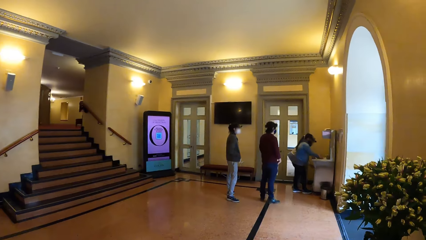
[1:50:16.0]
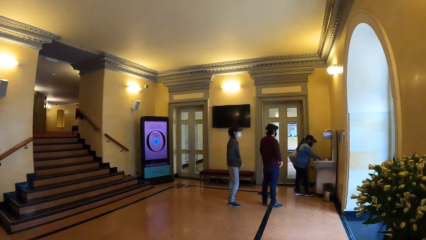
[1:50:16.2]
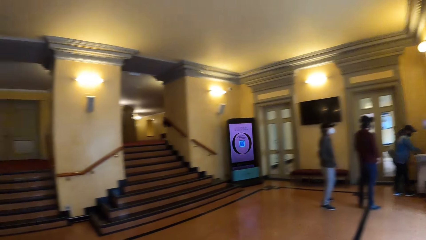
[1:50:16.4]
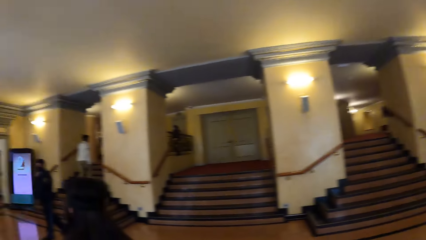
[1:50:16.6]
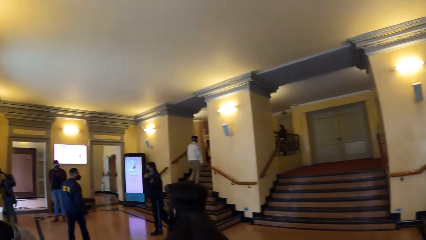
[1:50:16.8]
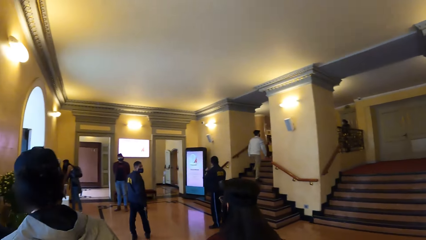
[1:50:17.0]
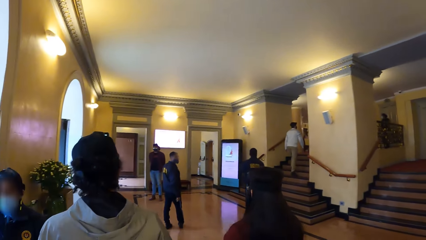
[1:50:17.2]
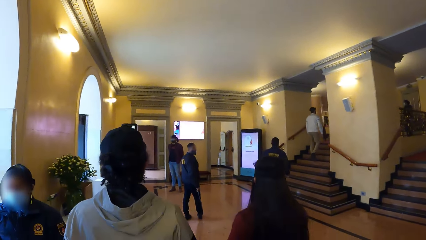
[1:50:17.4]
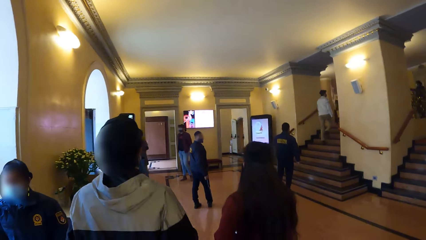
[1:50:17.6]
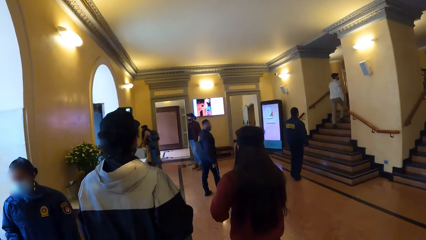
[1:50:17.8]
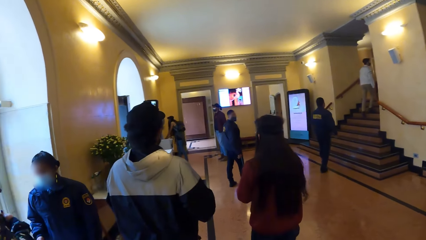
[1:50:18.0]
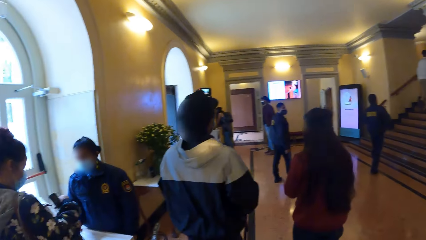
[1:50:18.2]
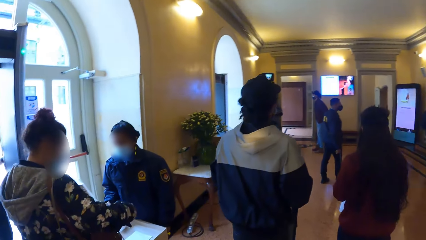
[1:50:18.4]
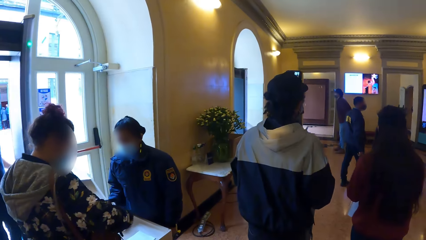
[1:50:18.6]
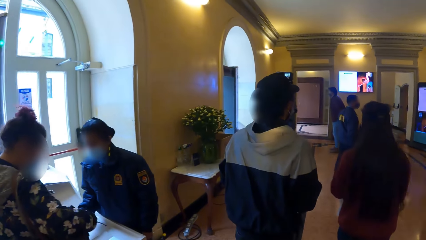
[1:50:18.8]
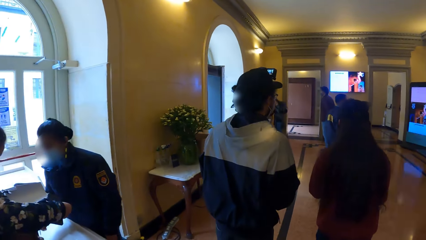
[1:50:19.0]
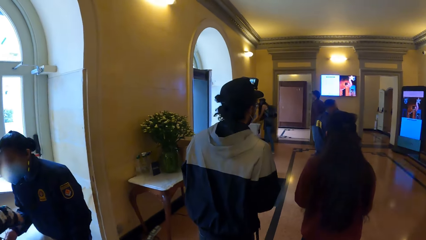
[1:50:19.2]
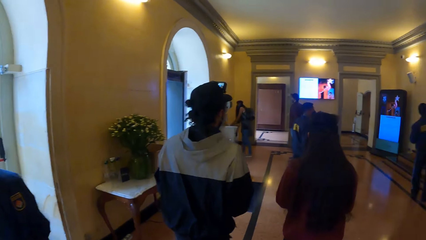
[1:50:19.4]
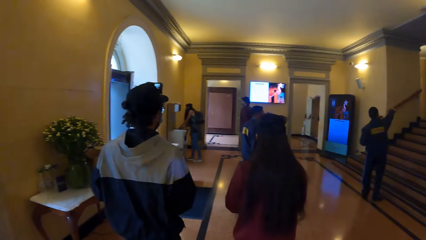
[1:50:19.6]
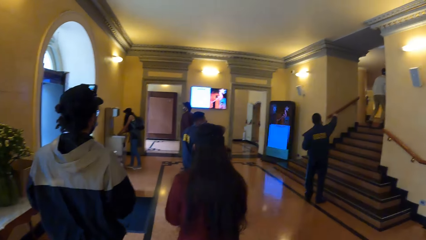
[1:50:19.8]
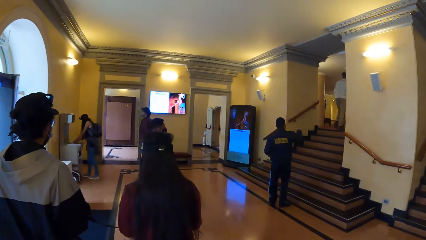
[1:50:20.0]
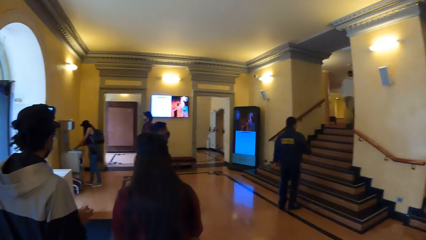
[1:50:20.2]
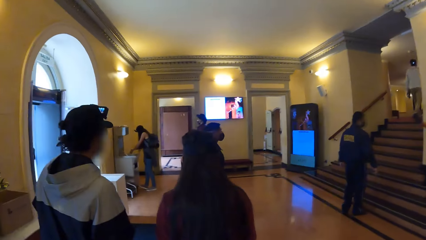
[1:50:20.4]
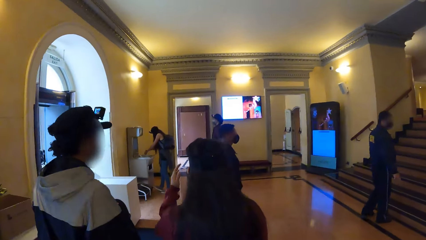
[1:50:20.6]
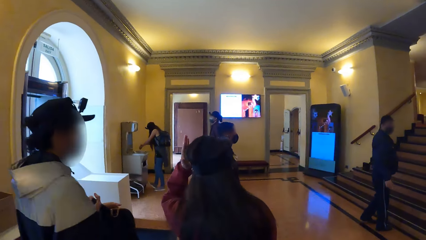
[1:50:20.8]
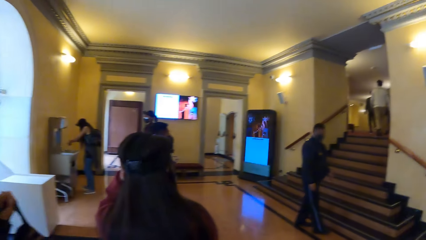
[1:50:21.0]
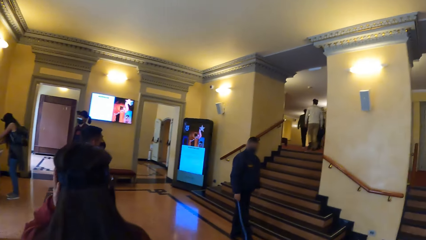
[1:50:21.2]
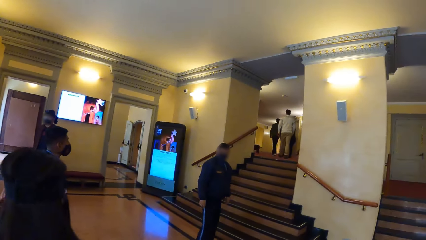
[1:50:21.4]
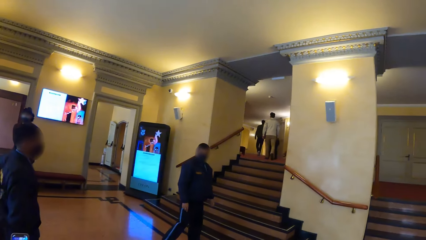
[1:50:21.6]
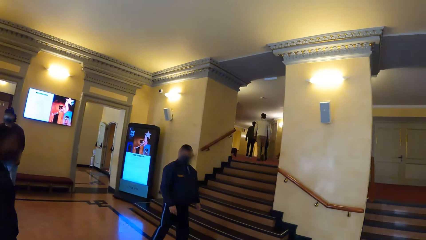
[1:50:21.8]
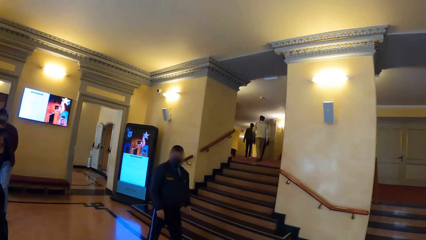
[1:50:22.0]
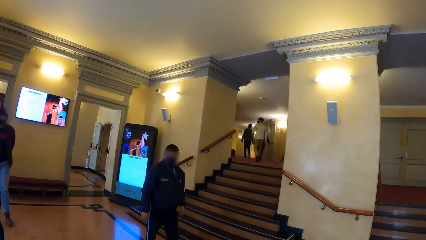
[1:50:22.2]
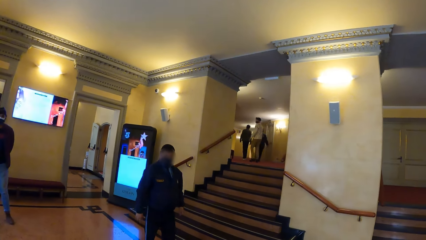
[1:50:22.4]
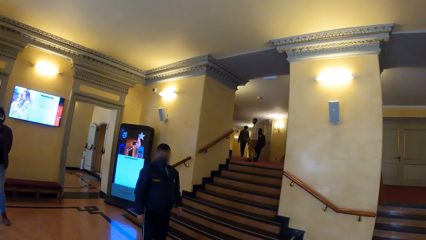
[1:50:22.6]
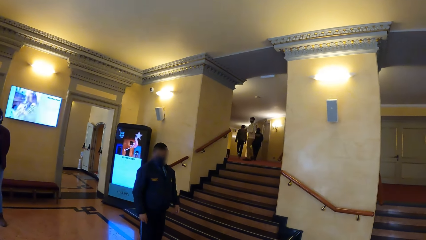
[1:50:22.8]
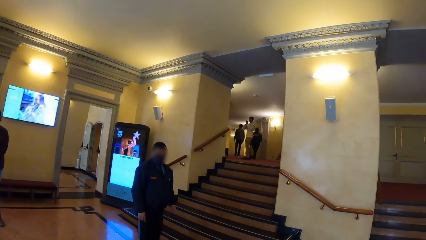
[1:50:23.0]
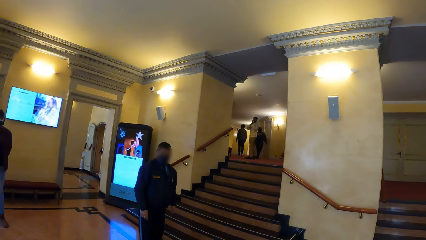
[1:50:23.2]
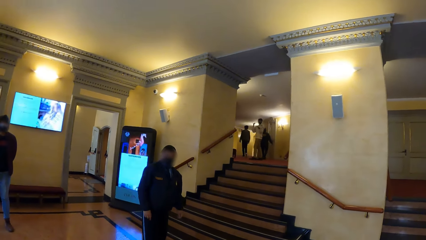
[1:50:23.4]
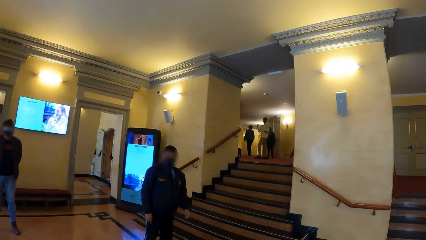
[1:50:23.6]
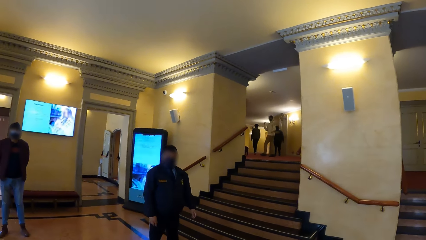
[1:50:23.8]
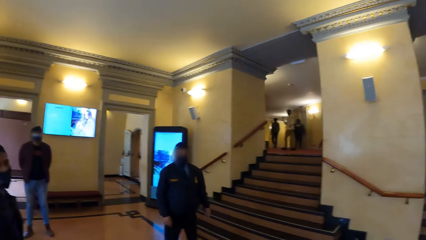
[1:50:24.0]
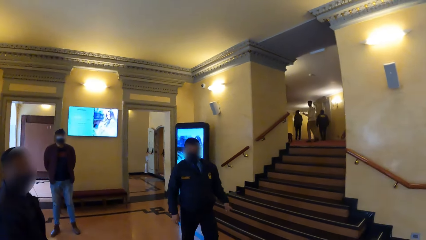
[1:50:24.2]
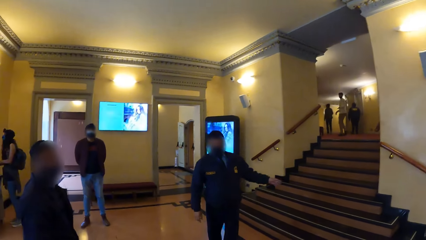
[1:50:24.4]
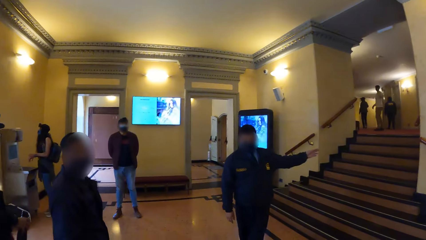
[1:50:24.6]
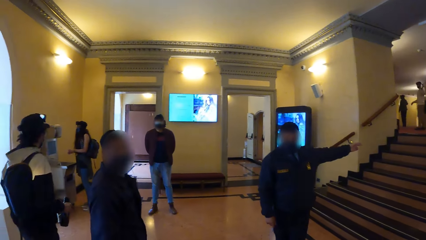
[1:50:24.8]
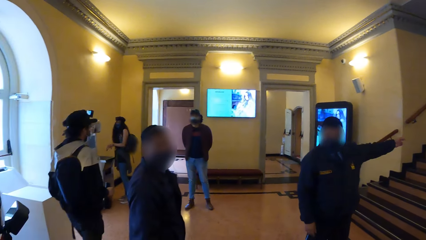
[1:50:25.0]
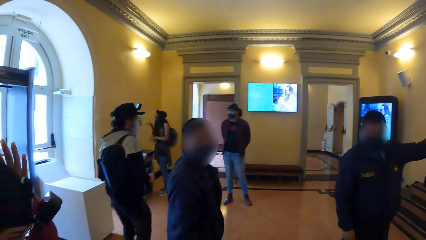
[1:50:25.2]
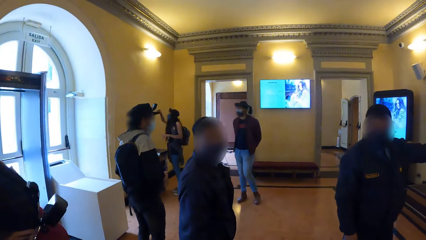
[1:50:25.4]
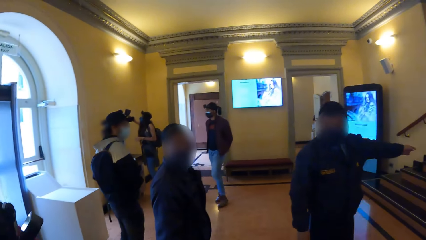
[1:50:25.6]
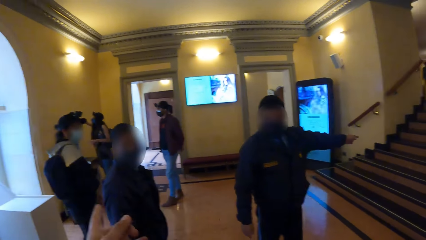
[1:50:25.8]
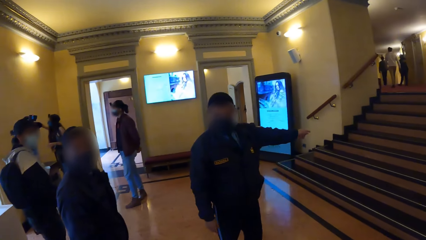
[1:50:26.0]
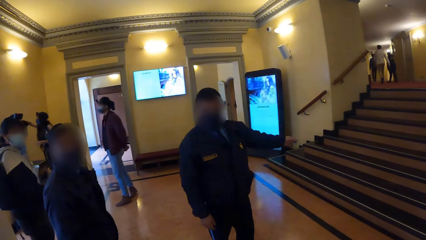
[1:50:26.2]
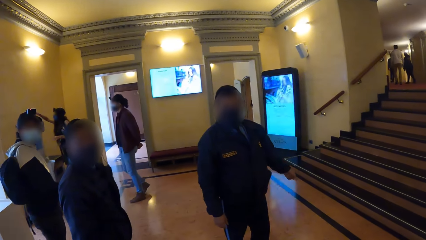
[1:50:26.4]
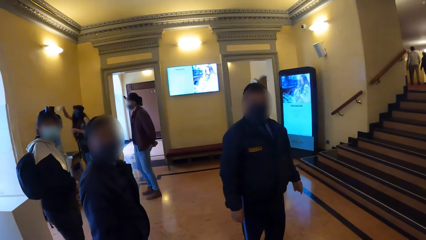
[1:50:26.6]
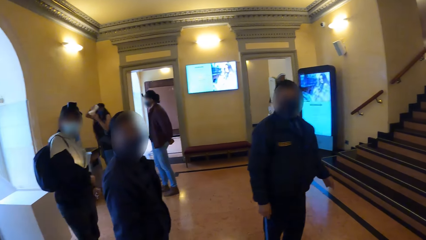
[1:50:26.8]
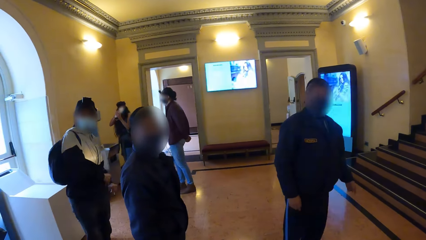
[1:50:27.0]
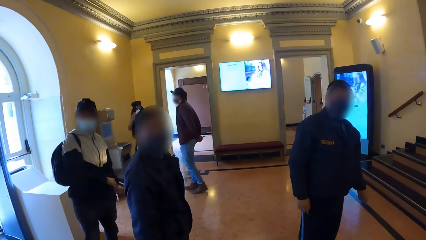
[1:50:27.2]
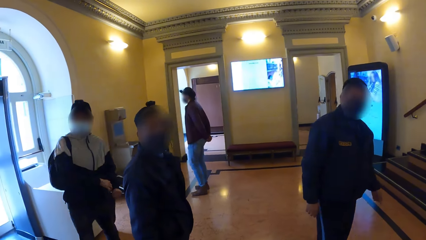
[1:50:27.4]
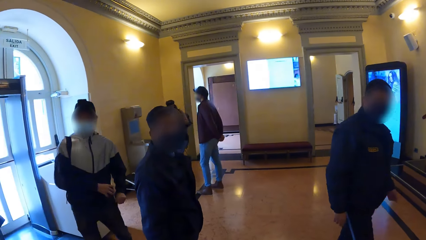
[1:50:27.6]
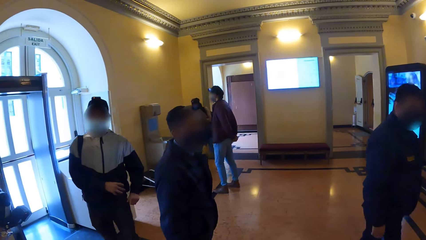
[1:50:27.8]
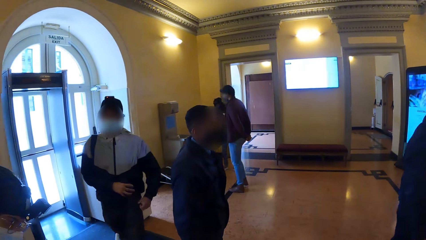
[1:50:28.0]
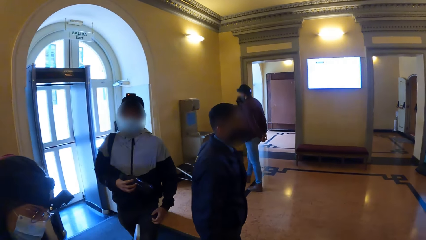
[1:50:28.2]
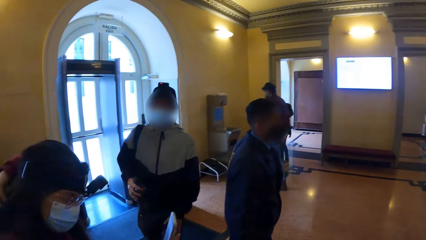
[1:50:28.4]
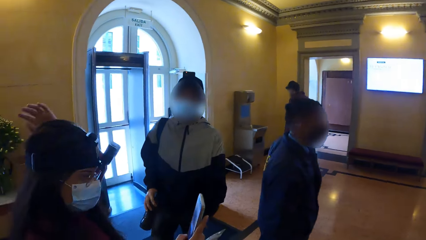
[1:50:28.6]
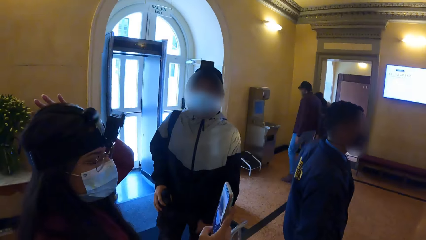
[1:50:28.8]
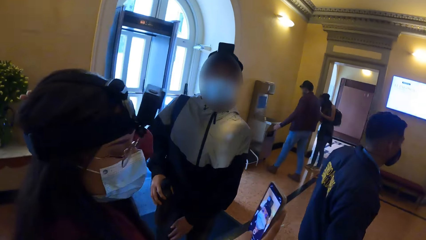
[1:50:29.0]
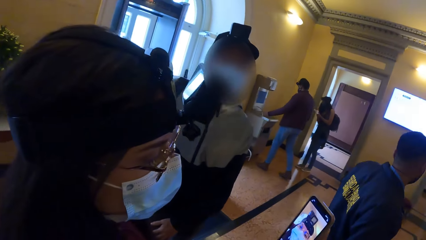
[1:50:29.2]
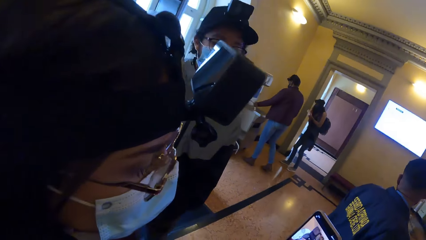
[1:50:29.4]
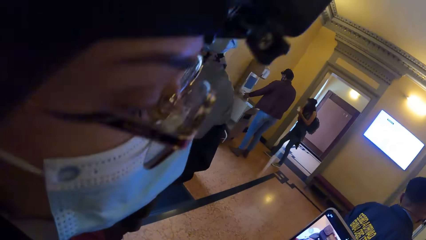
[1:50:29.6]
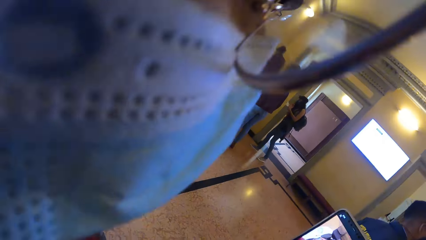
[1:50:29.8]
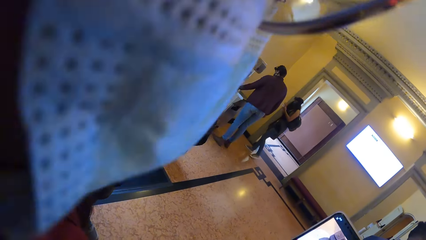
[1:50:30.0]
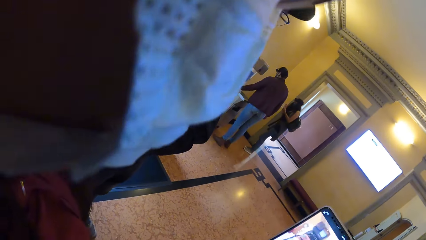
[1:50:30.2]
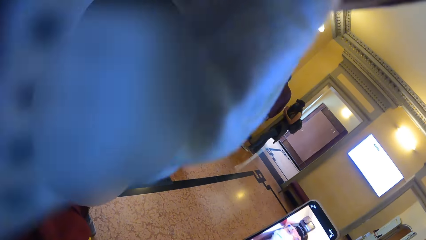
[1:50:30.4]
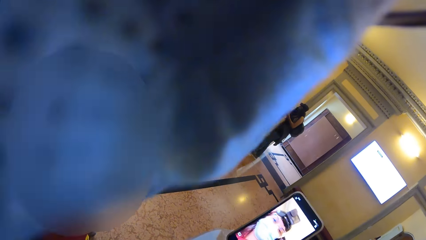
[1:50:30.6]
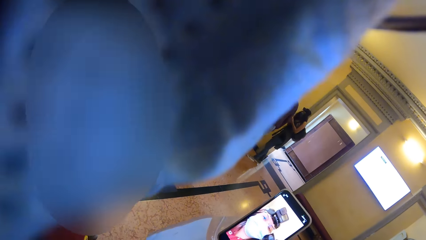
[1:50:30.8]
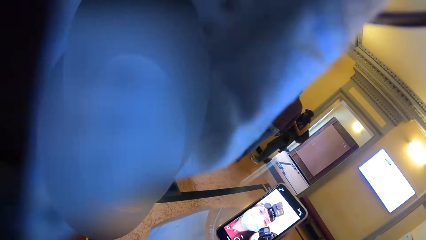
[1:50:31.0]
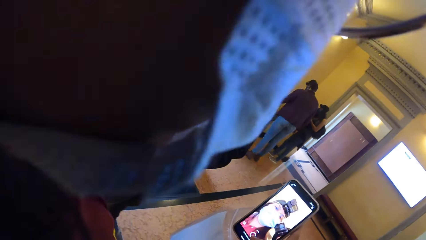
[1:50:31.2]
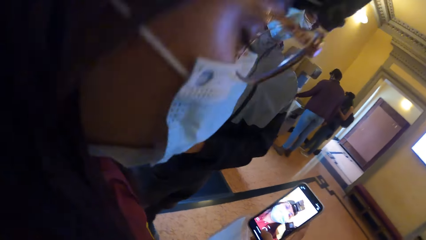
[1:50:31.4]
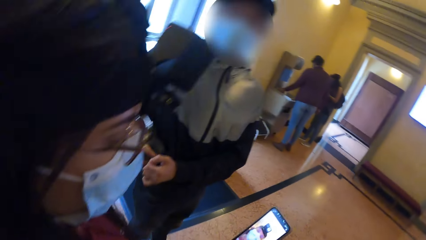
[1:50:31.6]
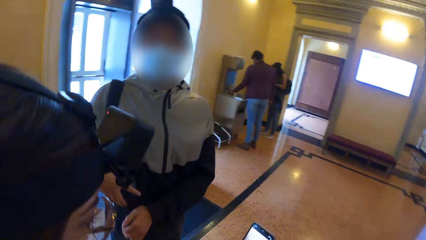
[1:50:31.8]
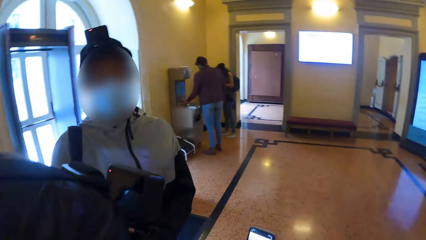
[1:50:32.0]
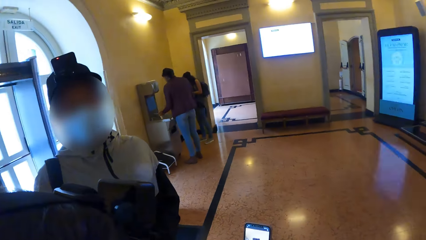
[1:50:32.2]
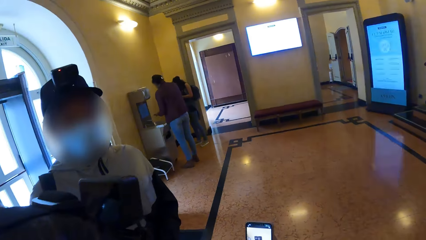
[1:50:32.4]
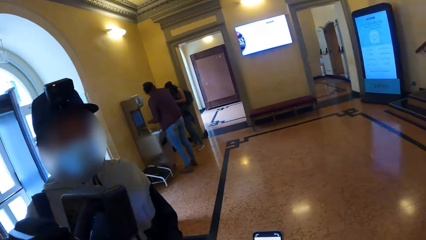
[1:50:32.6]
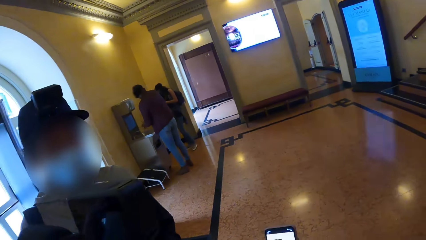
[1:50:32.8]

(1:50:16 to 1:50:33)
A woman washes her hand with water in a hand wash sink. Another woman washes her hands with water from the hand wash sink. The camera wearer walks across the floor. The second woman touches her hair with her left hand. The camera wearer interacts with a man. They interact with another man. A security guard points with the left hand. A third woman picks up a toilet paper from the top of the hand wash sink with her right hand. The third woman holds the toilet paper with both hands. A third man removes a water bottle from his pant pocket with his right hand. The second woman presses a phone with her right hand. A fourth man washes his hands with water from the hand wash sink. The camera wearer poses for a video recording.
